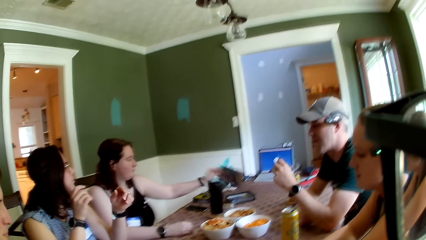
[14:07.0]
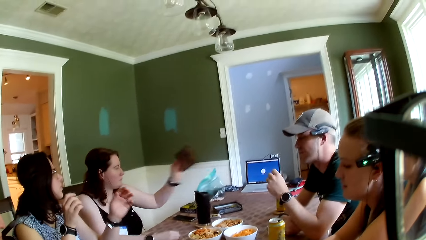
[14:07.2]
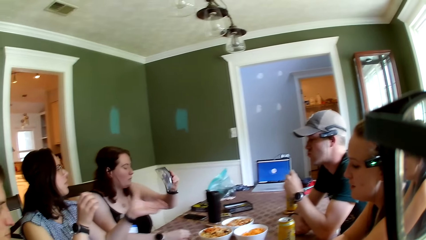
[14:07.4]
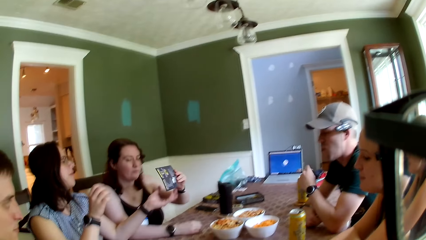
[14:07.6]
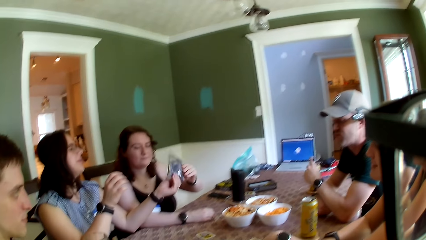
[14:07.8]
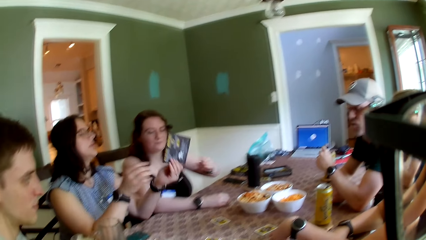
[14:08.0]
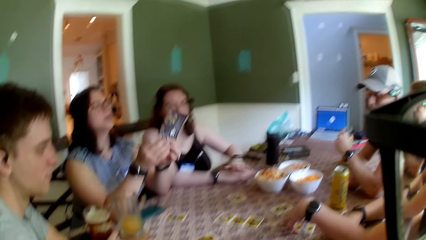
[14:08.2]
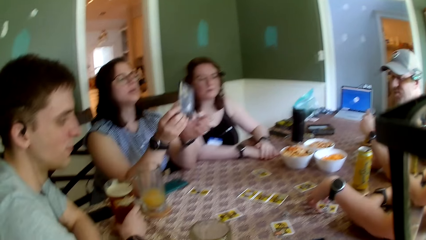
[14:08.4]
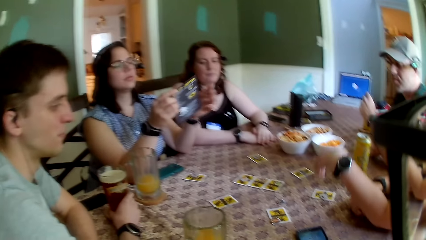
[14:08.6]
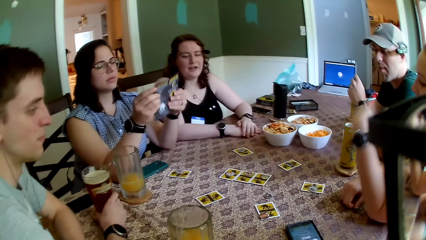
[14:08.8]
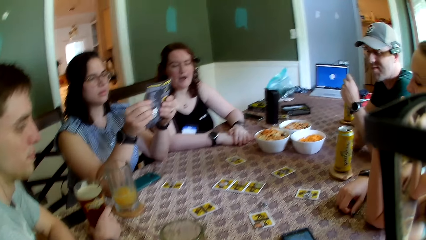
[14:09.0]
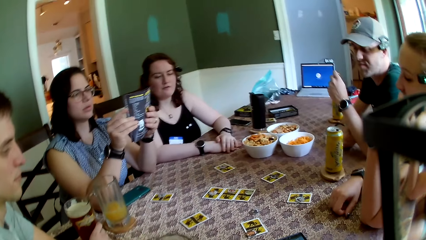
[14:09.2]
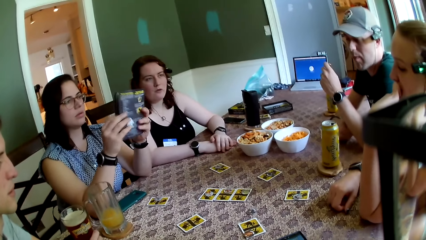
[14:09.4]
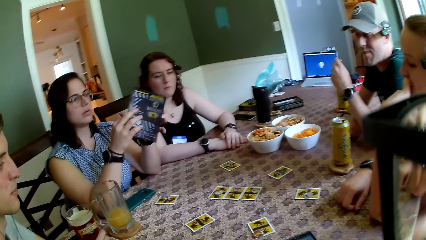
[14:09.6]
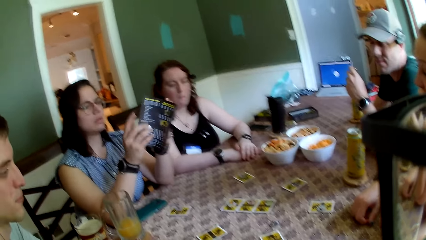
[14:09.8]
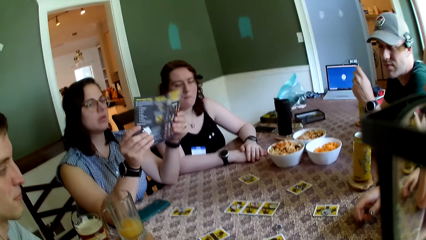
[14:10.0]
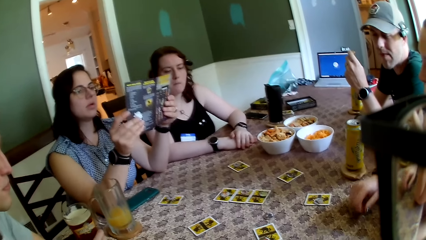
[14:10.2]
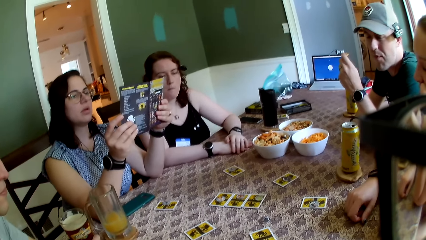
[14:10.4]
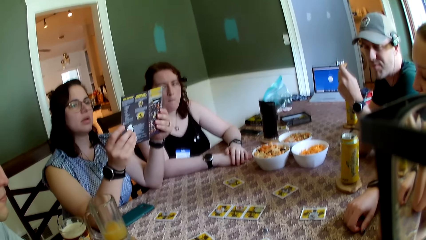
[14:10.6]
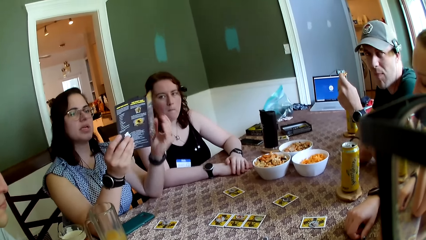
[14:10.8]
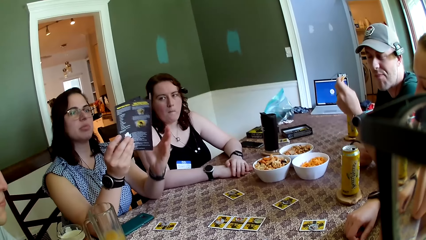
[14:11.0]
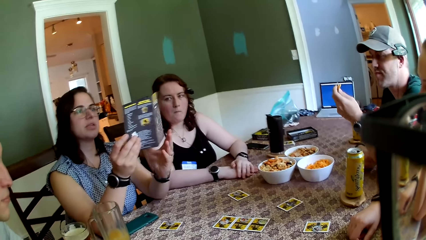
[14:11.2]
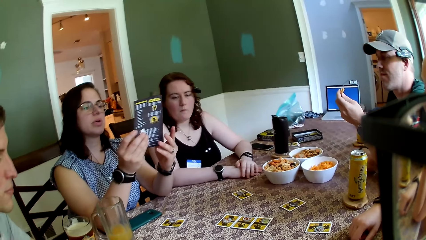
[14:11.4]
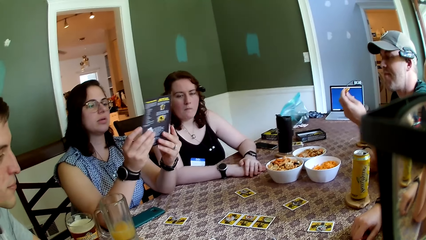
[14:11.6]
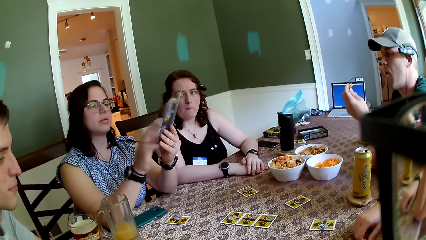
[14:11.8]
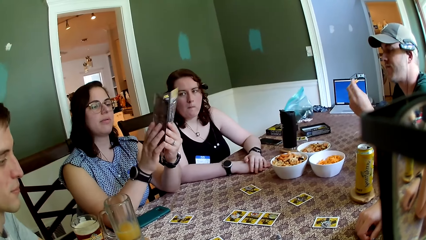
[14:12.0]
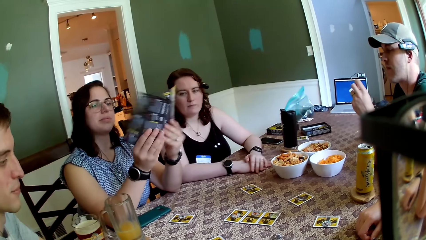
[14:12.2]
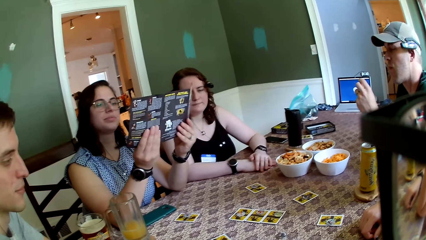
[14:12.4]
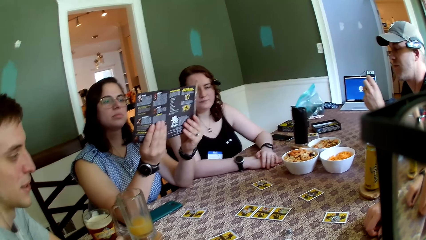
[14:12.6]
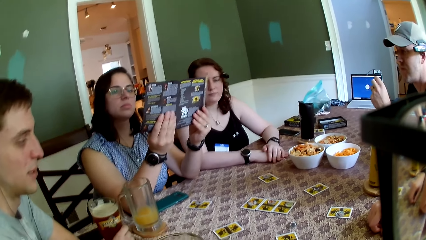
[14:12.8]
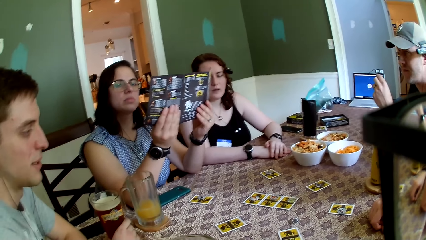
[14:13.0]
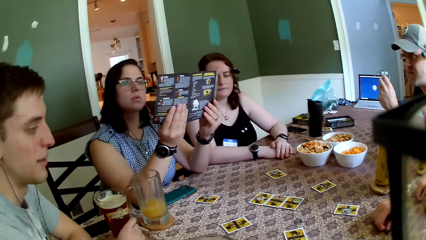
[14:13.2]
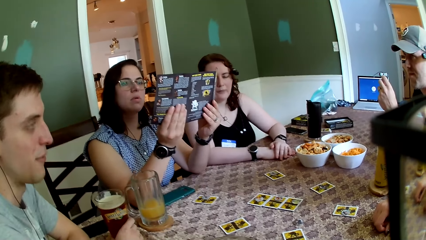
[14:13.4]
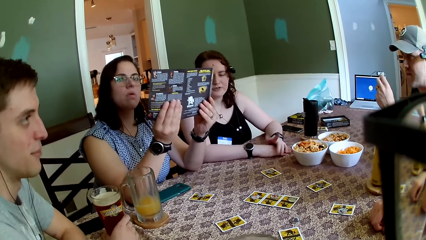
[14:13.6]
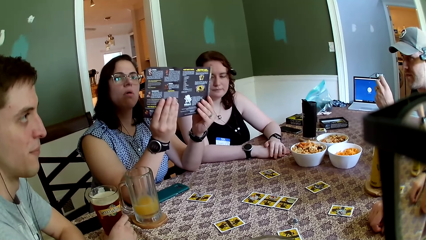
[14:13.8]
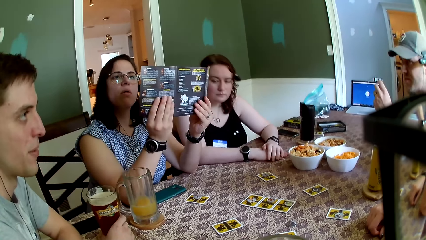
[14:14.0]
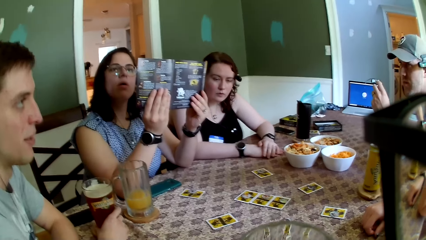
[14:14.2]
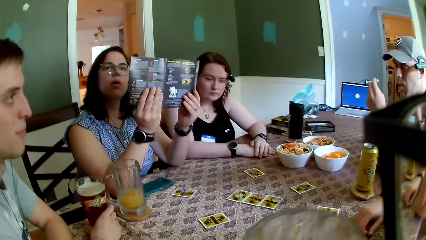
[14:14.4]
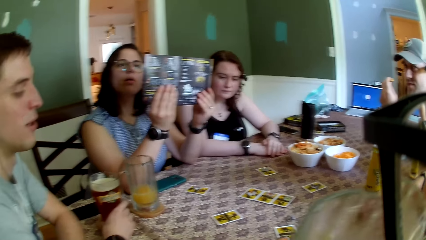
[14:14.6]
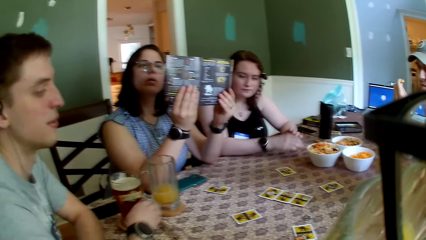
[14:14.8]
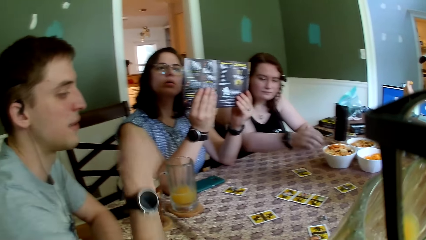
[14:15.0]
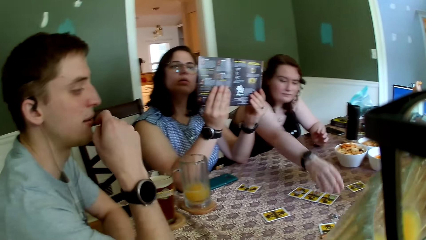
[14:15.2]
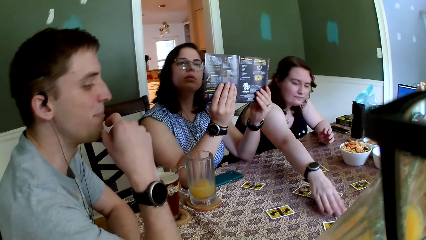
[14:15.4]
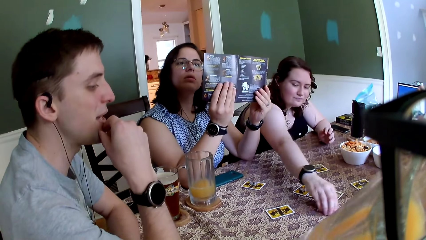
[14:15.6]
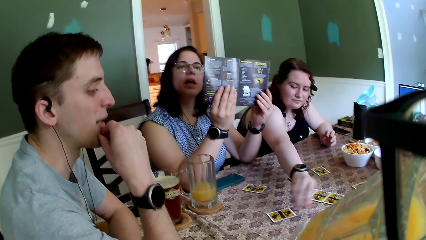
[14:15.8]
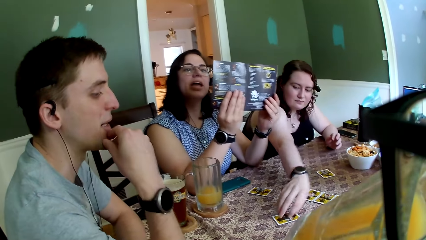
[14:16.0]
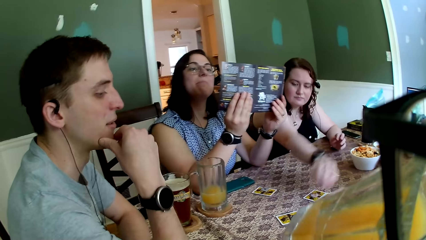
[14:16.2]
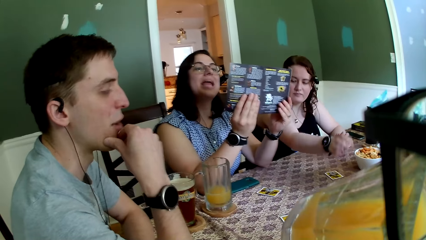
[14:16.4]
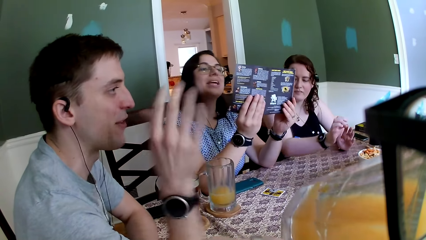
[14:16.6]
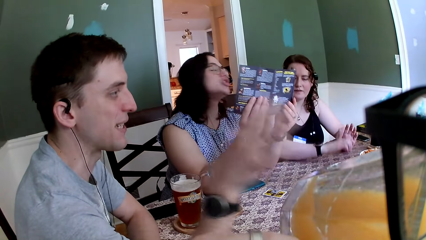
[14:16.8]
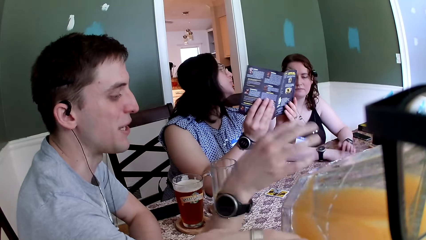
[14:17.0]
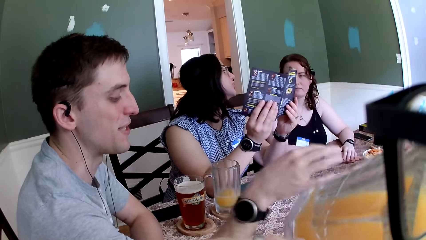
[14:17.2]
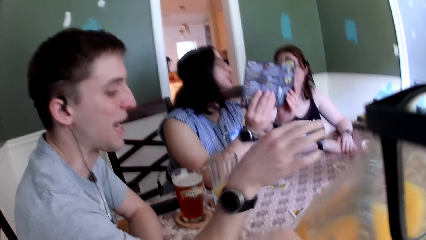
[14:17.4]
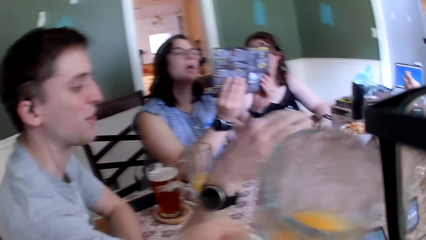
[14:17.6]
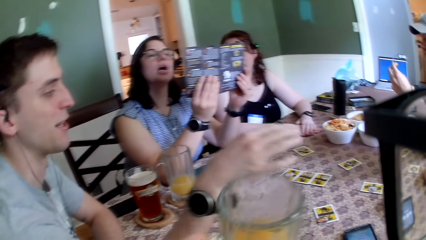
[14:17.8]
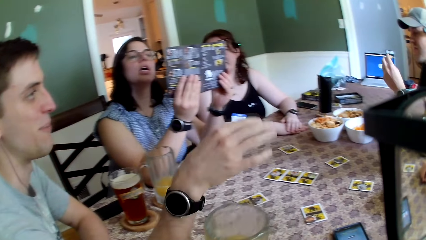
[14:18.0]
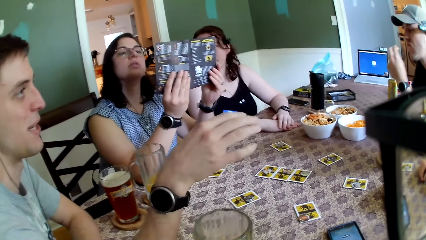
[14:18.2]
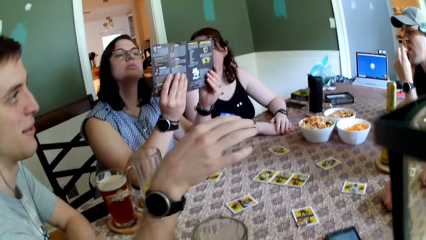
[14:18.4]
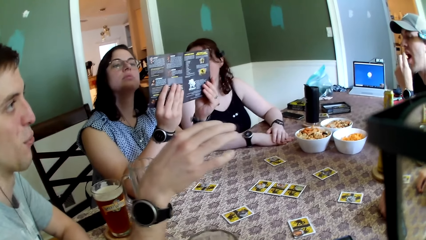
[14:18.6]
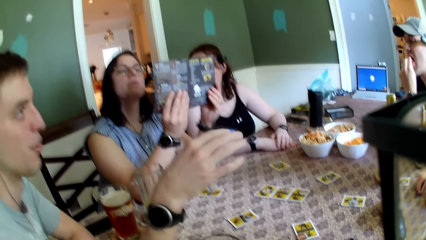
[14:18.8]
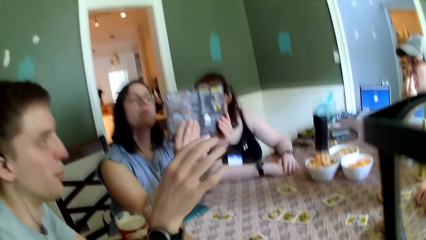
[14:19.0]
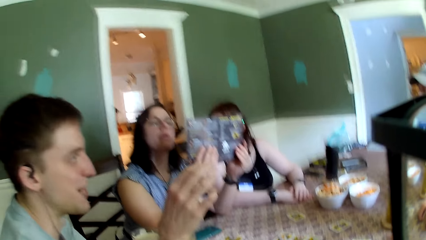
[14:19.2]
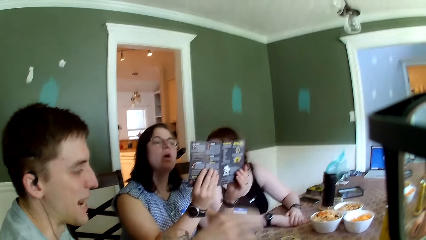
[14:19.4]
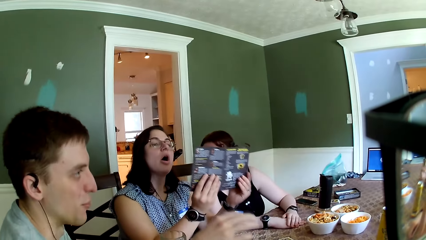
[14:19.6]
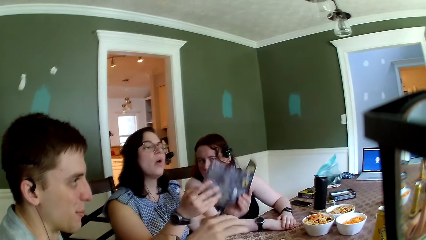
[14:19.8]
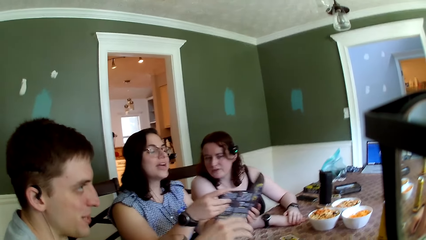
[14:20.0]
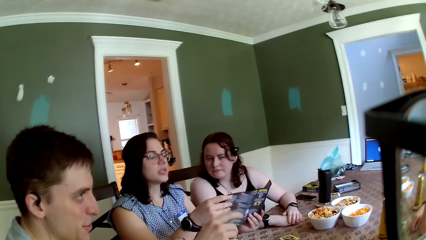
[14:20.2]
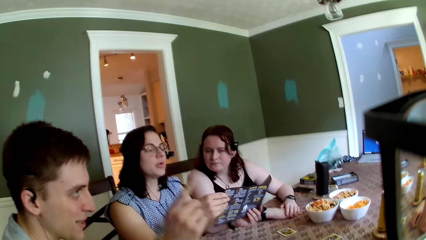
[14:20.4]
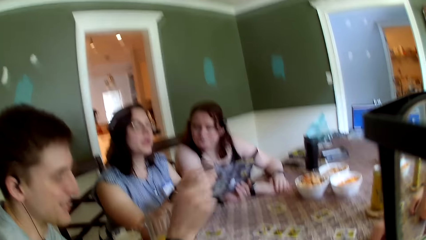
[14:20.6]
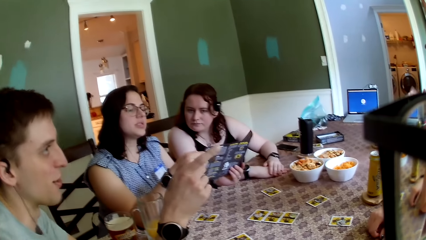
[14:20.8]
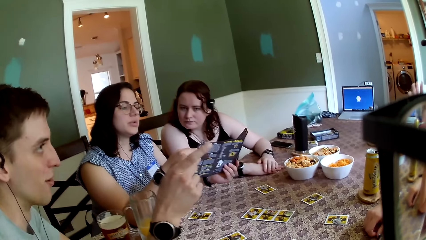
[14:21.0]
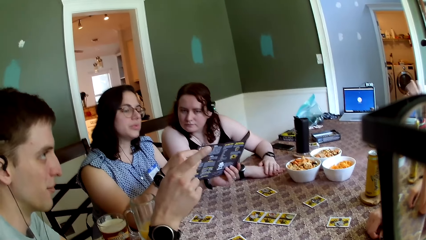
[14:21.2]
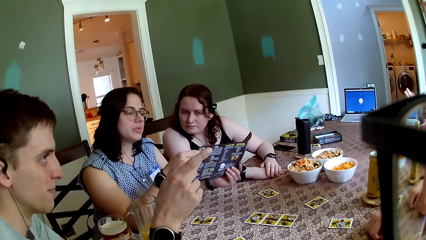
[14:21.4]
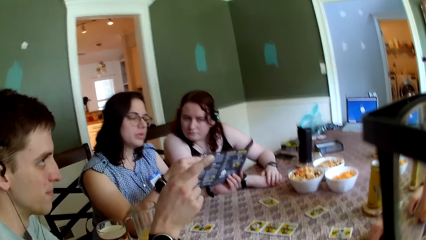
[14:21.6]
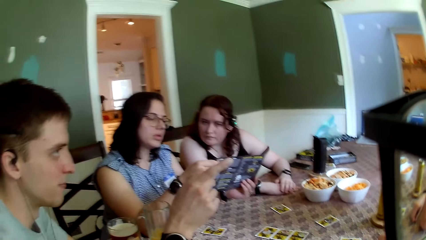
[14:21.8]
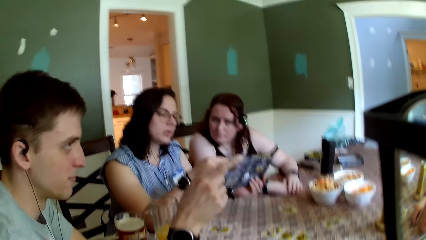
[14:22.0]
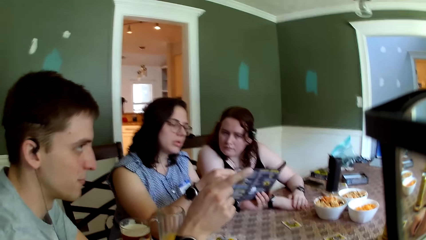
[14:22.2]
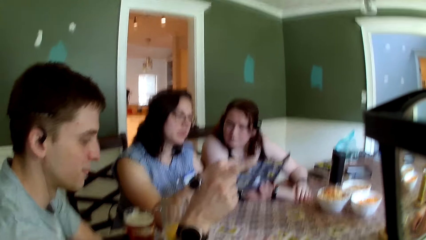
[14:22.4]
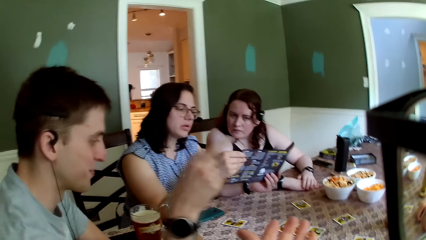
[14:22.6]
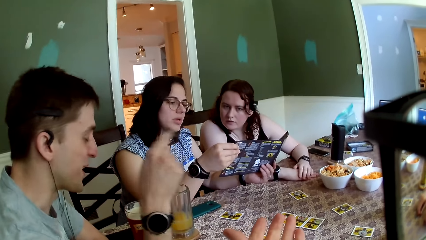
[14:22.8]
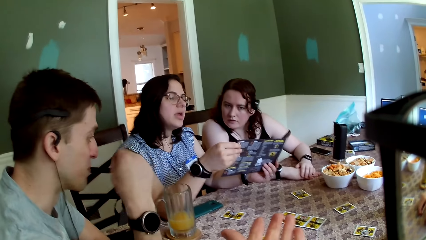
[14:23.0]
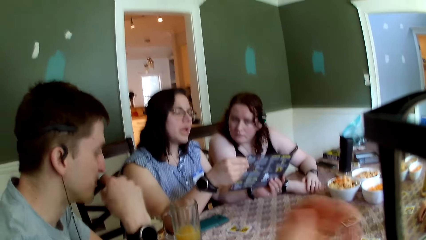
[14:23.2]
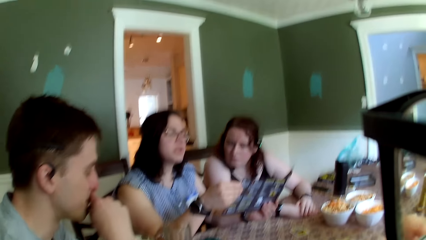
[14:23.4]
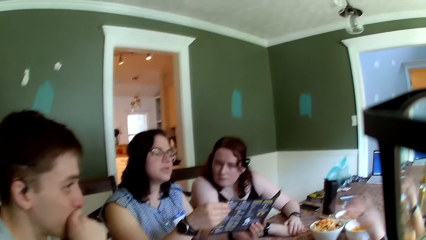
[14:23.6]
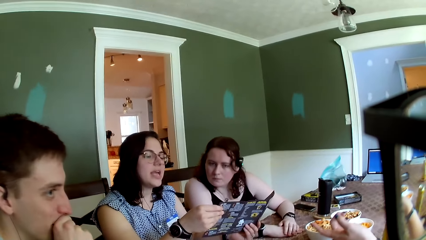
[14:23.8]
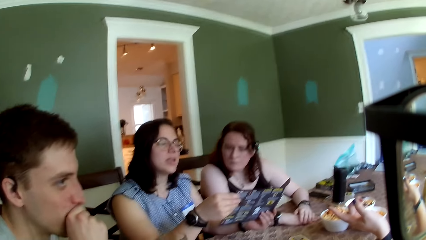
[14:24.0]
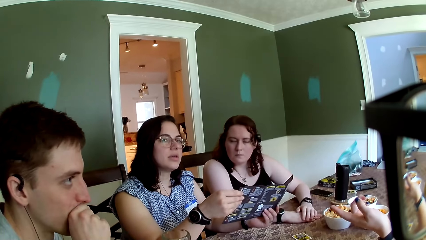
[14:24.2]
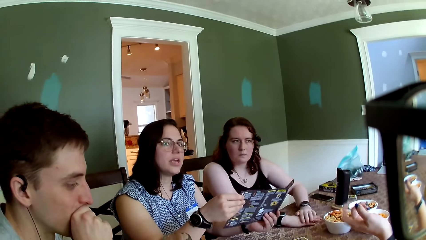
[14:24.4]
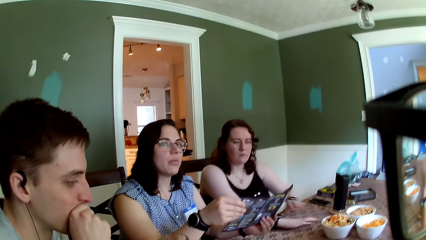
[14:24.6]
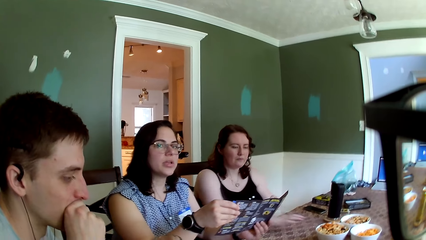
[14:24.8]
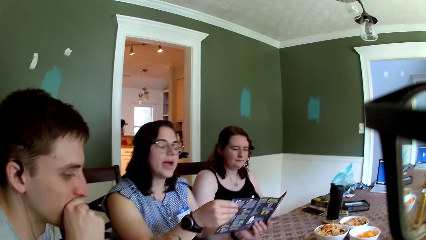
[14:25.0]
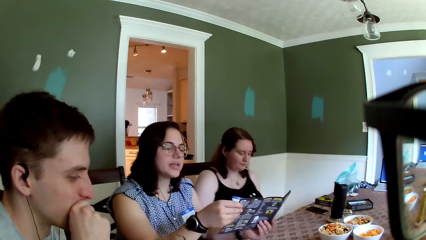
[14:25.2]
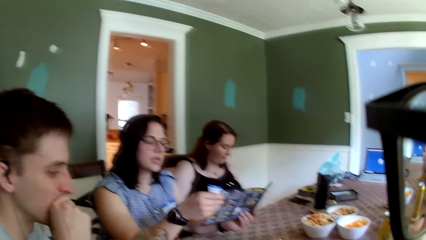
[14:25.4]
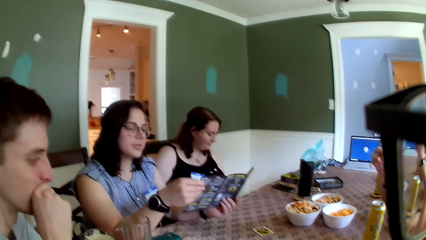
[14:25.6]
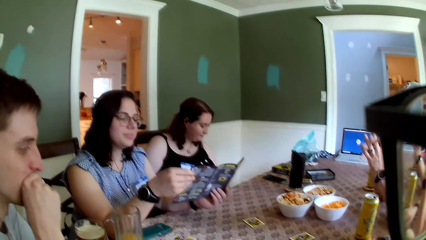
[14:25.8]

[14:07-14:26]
A woman picks up a paper or booklet on the table with her left hand. She passes the paper in her left hand to another woman. The other woman opens the paper in her hands. She looks at the booklet. The camera wearer picks up the glass cup of juice on the table with his left hand. The first woman moves a game chip on the table to a card on the table with her right hand. She takes a token and puts the token on the table. The camera wearer drinks juice from the glass cup in his left hand. The other woman reads the booklet. A man talks to the colleagues. The camera wearer drops the glass cup in his left hand on the table. The other woman talks to the first woman. The man points at a third woman. The camera wearer talks to the colleagues. He shows a hand. The third woman talks to the other woman.
